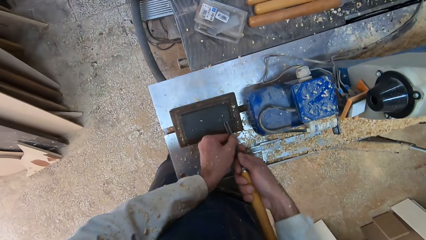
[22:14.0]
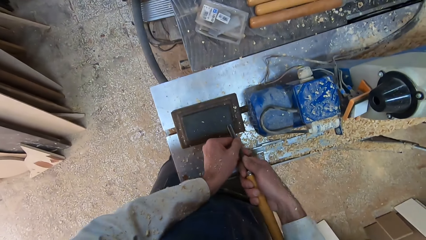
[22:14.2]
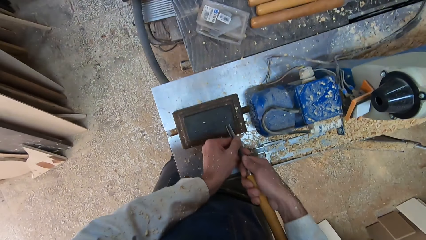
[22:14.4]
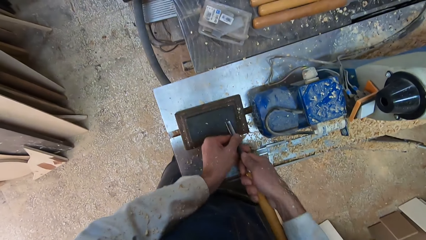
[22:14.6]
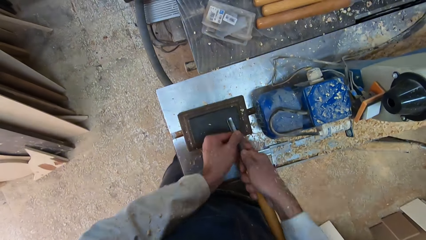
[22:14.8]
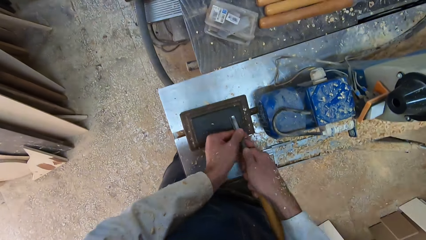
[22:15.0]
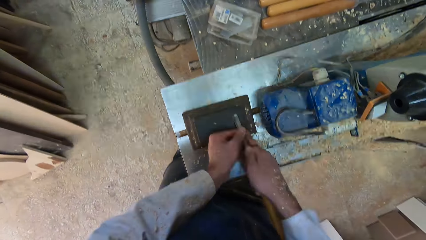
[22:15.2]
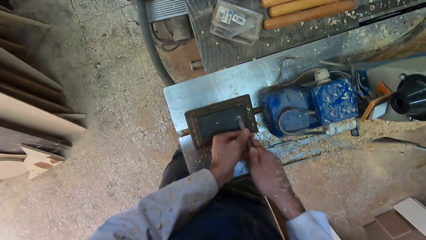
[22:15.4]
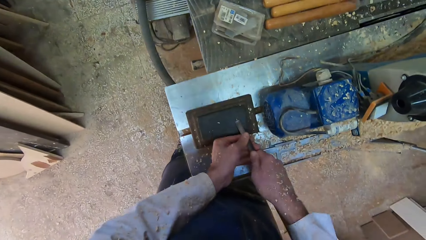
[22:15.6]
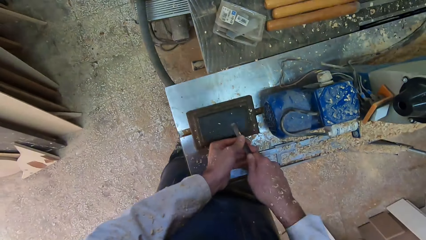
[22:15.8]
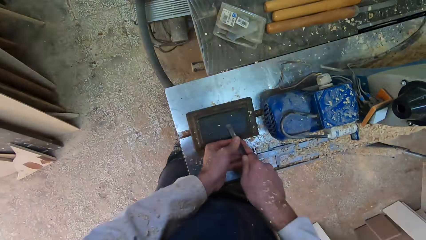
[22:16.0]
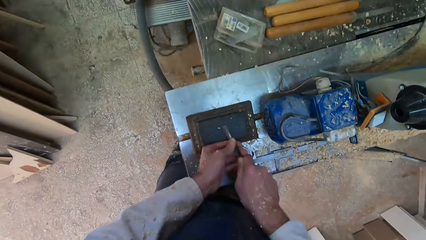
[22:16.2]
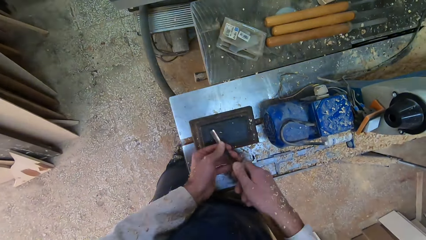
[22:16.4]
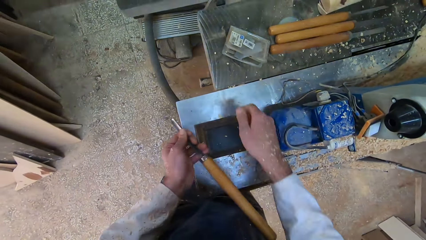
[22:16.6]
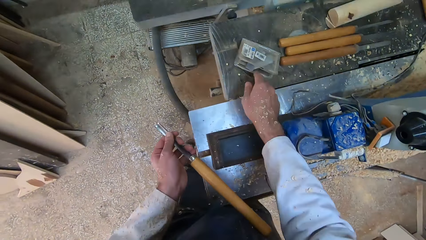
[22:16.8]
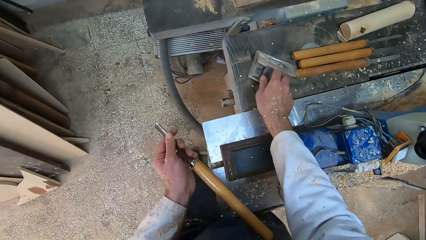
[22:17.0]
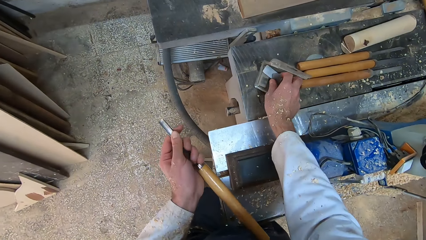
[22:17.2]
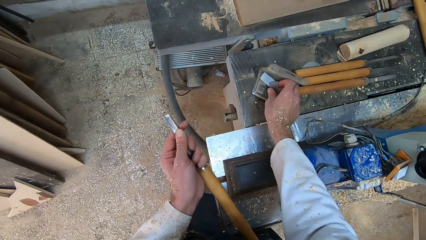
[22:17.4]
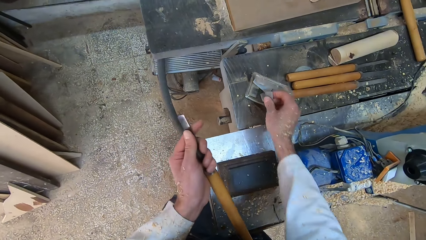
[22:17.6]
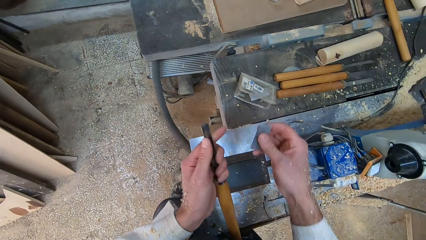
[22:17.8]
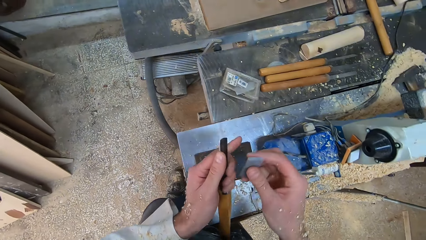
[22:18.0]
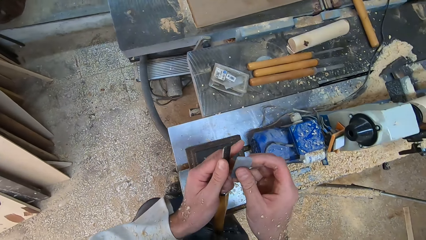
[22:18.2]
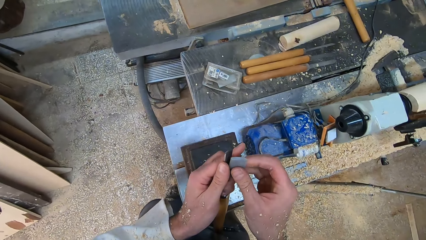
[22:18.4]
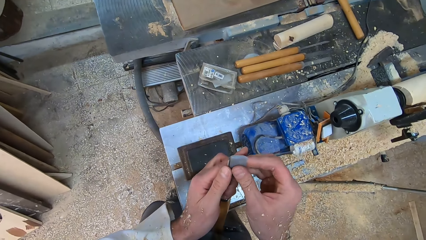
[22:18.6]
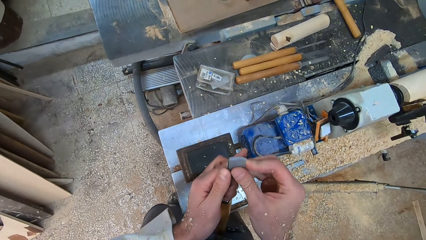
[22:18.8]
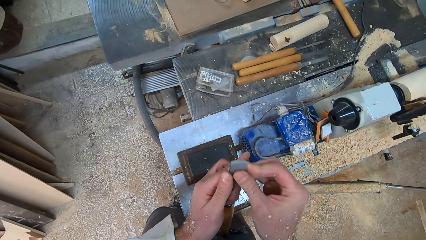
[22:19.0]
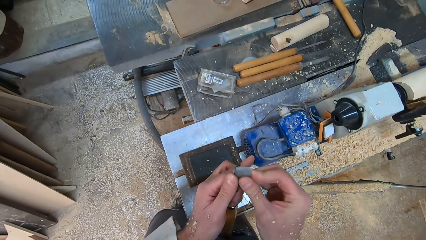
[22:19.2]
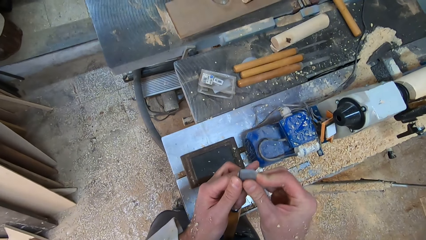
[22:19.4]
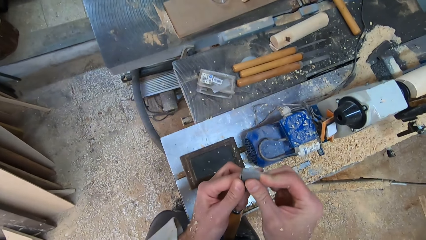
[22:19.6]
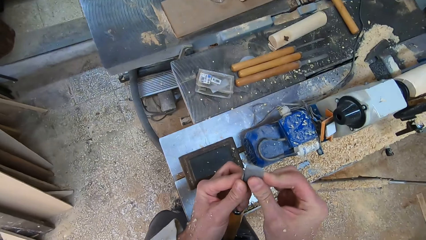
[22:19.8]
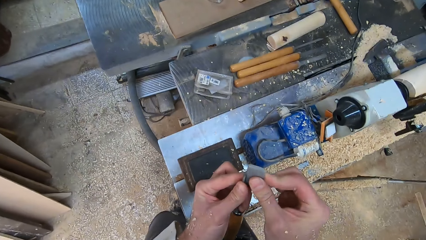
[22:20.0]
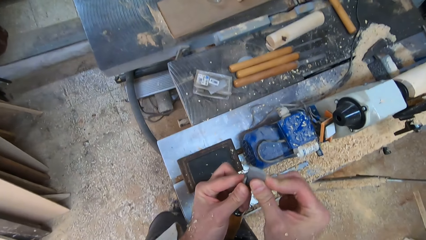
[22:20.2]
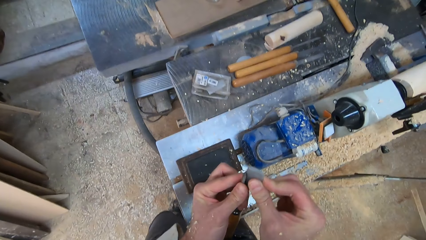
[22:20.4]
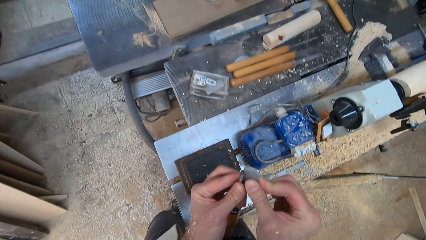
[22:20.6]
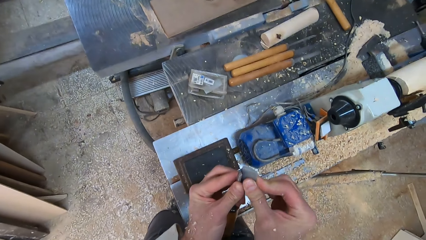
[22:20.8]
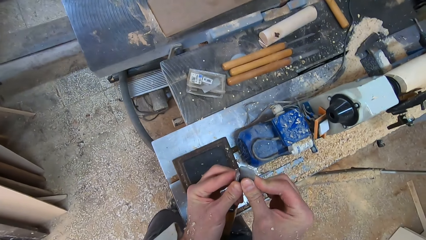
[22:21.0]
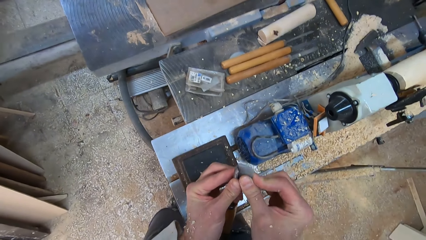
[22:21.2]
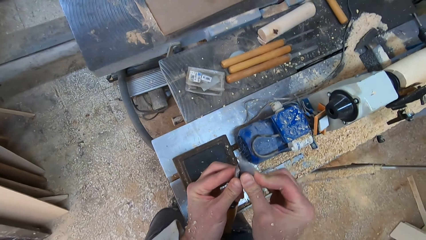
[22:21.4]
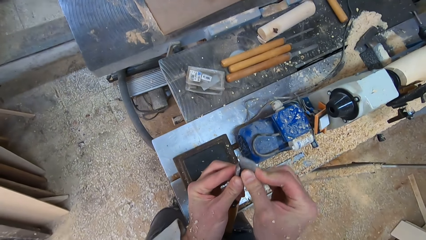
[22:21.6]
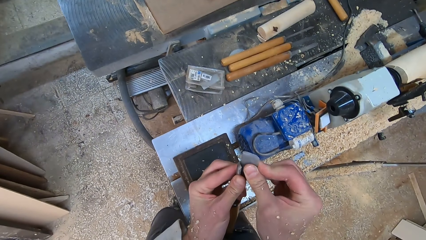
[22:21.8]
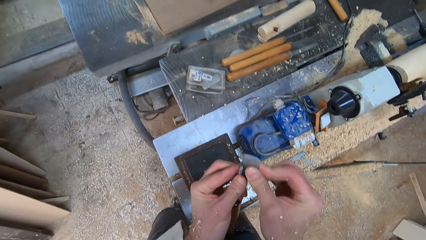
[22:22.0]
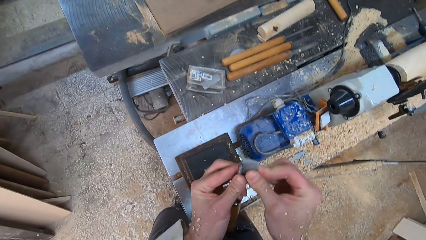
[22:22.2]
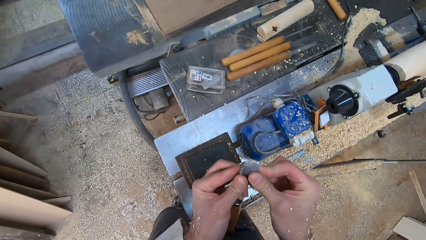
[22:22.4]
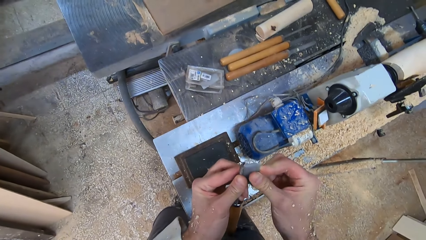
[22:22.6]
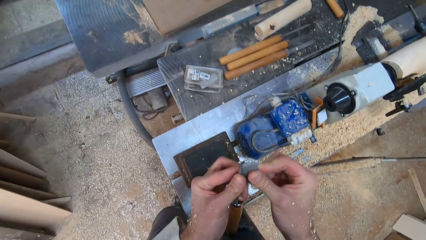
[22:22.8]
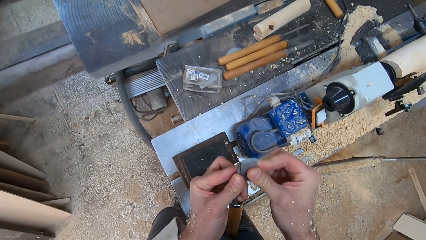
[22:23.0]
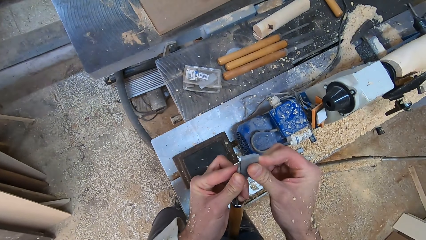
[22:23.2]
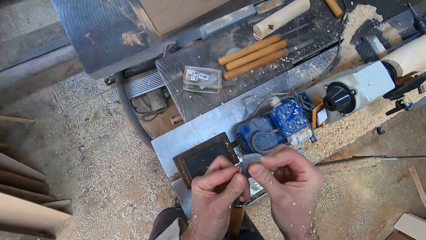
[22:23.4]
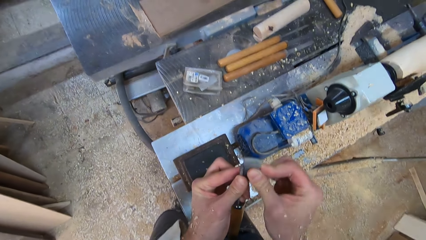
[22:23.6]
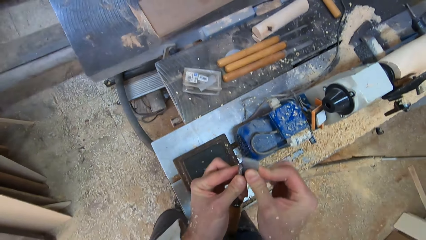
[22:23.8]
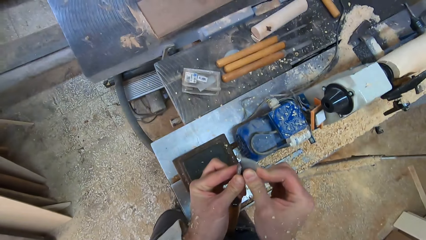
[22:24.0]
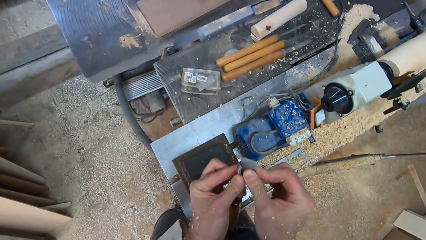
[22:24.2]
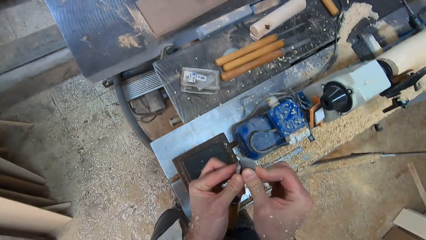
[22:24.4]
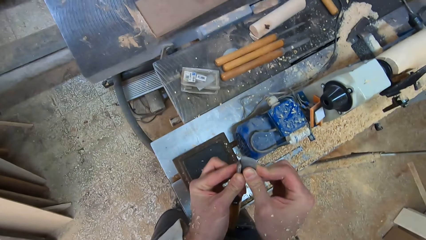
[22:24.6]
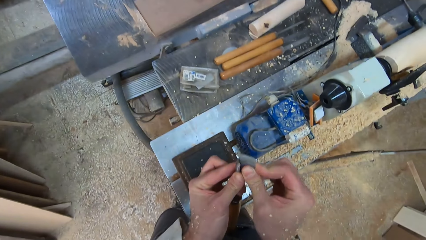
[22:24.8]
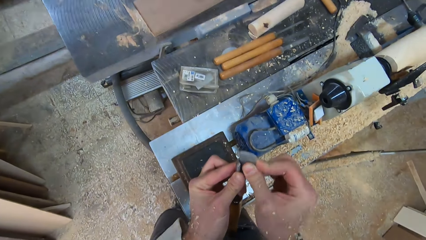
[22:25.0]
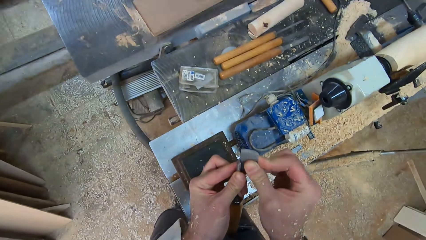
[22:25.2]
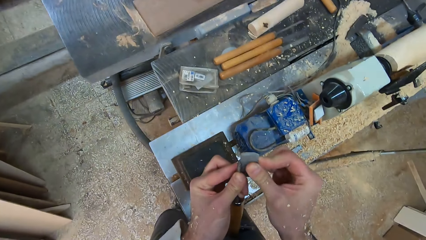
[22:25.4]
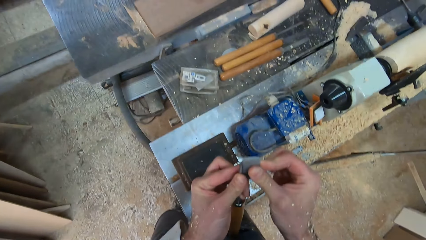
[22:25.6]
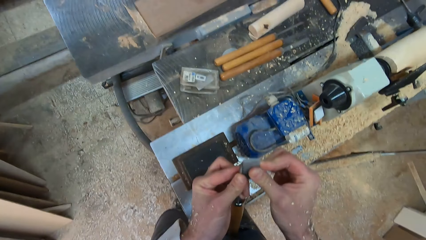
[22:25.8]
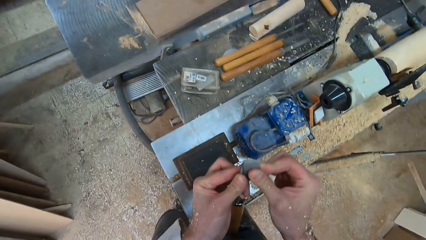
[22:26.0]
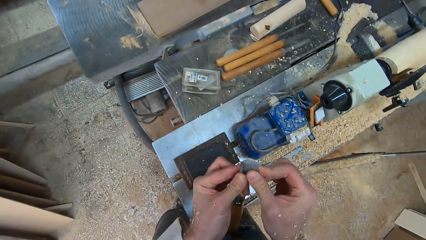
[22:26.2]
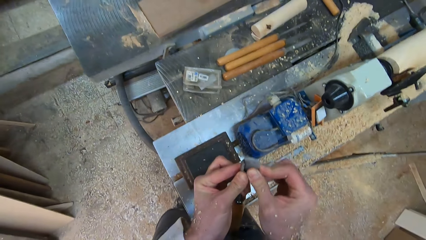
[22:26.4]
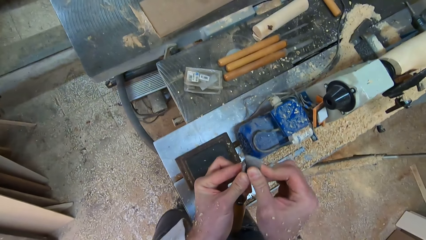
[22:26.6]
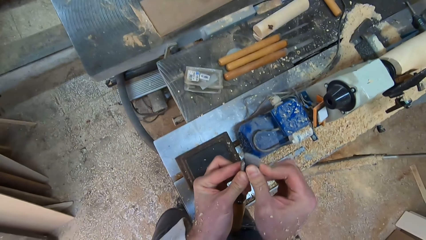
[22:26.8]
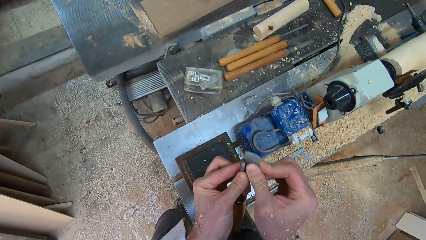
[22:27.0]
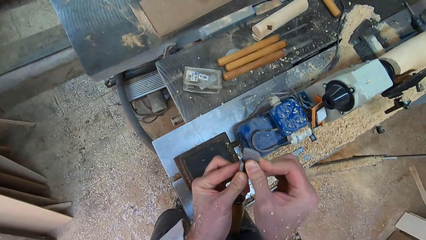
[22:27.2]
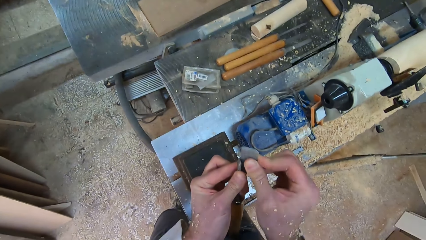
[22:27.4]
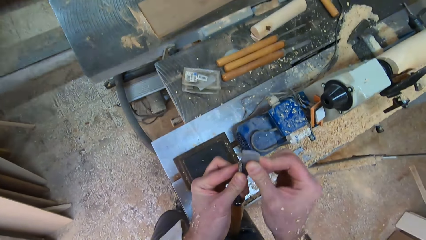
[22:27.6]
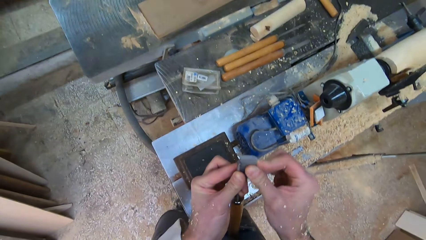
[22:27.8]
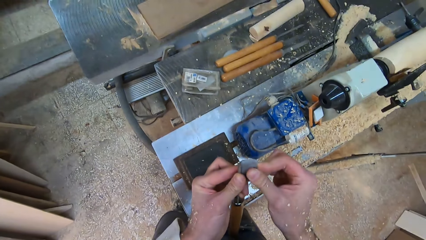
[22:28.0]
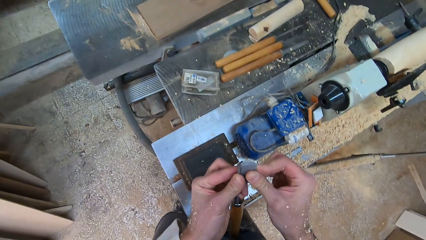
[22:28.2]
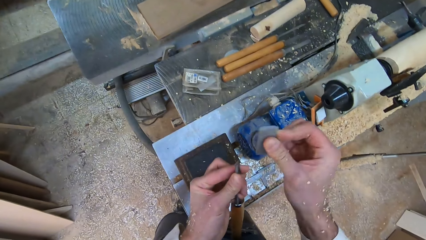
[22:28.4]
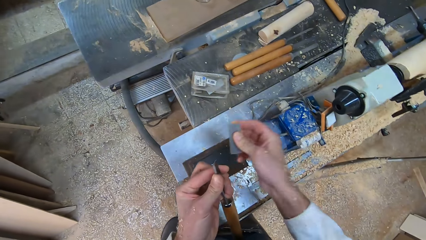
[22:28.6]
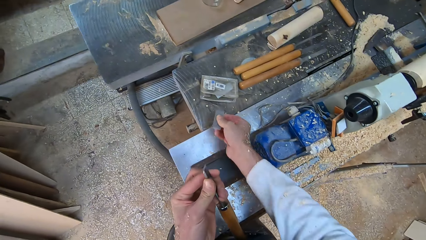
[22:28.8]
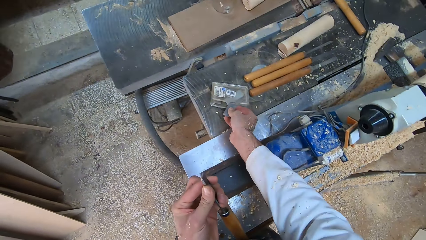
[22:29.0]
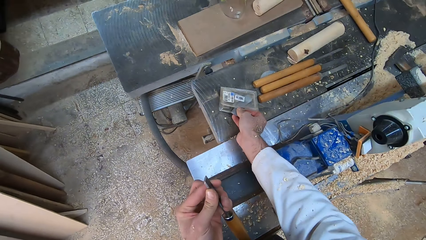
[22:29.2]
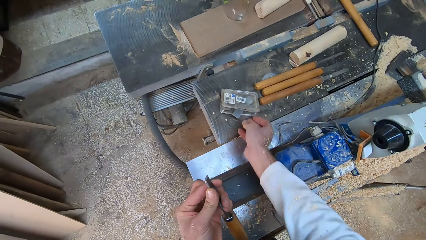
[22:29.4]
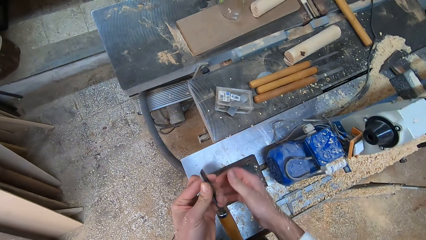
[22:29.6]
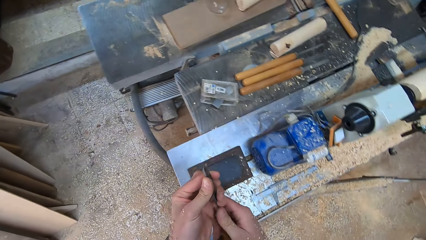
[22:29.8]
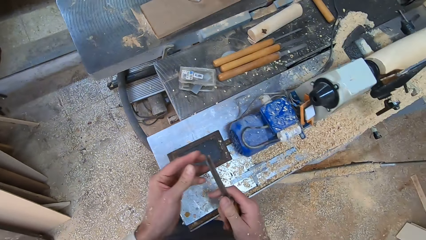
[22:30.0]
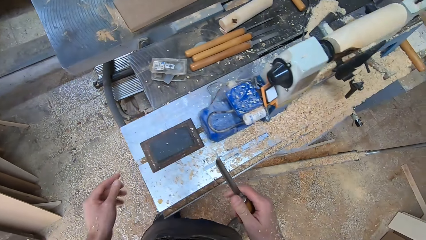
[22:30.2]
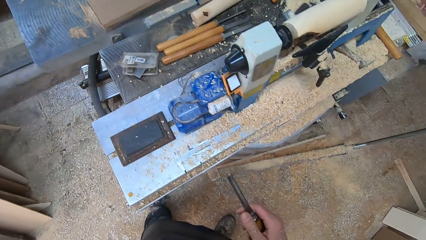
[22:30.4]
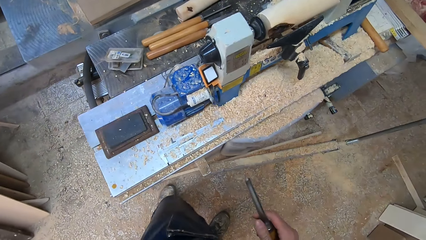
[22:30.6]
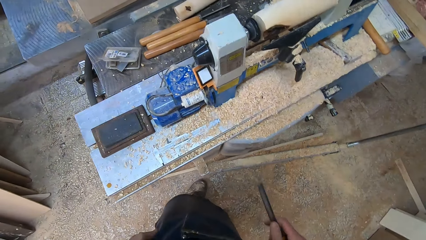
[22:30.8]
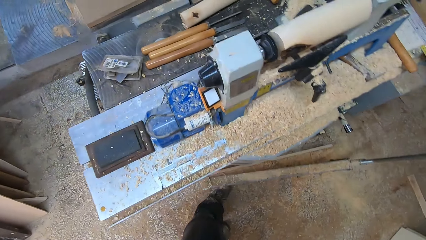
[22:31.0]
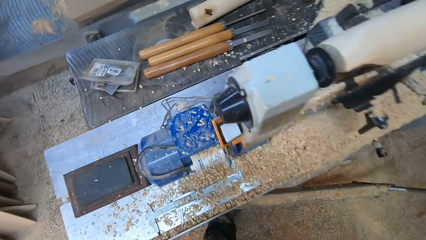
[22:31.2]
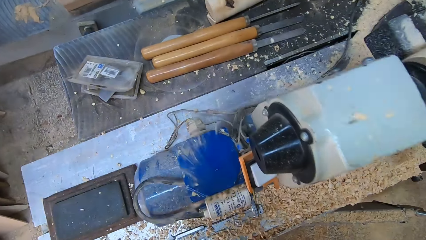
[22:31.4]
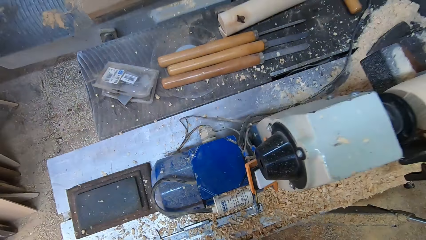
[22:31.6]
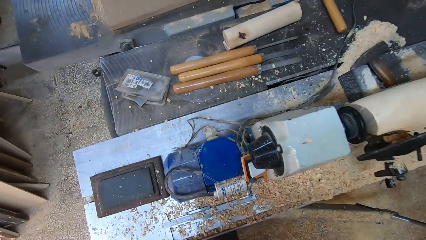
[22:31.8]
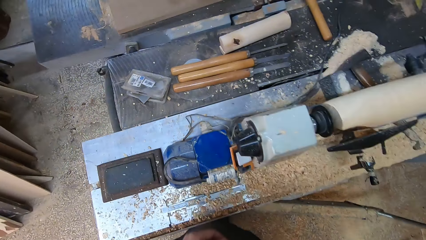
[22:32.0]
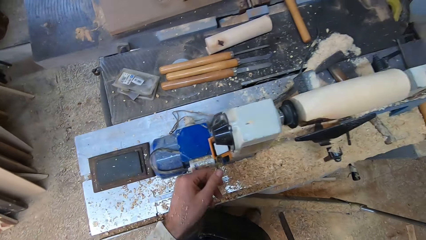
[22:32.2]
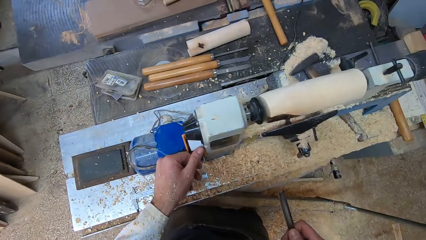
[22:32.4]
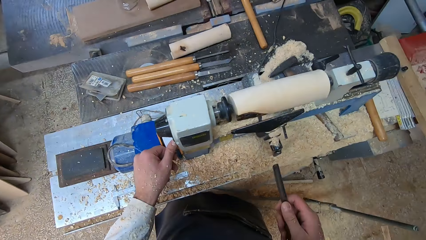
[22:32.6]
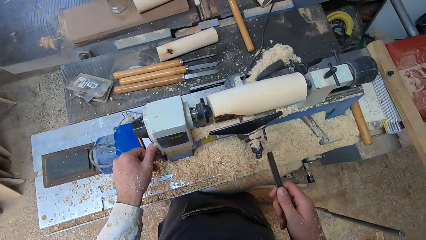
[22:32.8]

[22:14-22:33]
The camera wearer holds the gouge in his left hand. He picks up a metal from a box on the round wood making machine with his right hand. He sharpens the gouge with the metal. He drops the metal into the box. He passes the gouge to his right hand. He blows off wood shavings on the round wood in the round wood making machine with his mouth.
